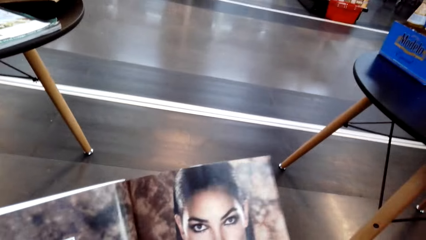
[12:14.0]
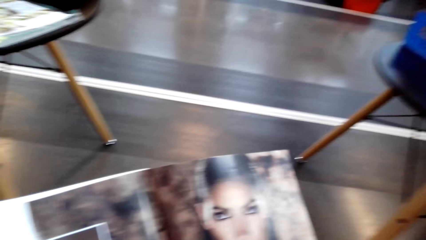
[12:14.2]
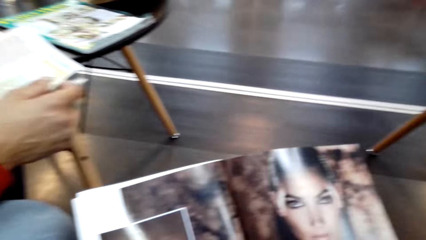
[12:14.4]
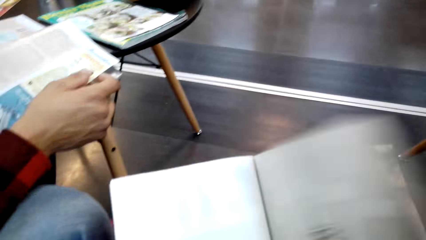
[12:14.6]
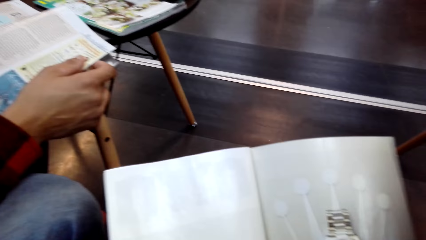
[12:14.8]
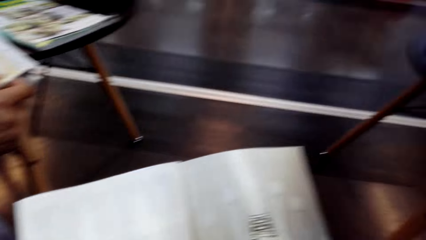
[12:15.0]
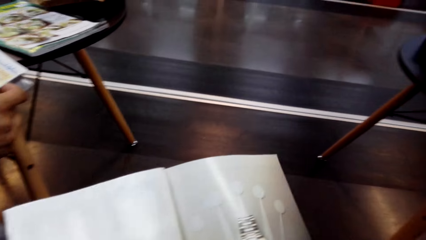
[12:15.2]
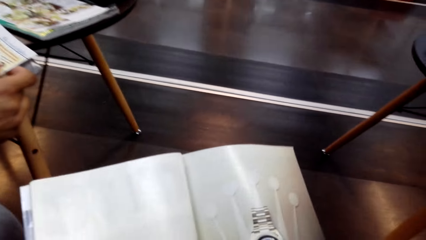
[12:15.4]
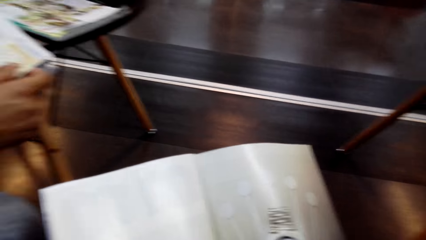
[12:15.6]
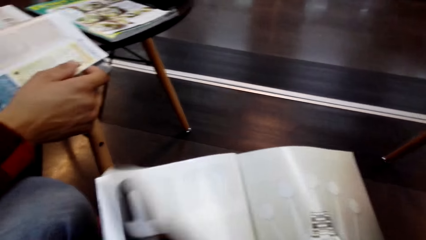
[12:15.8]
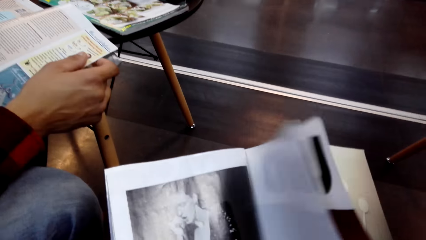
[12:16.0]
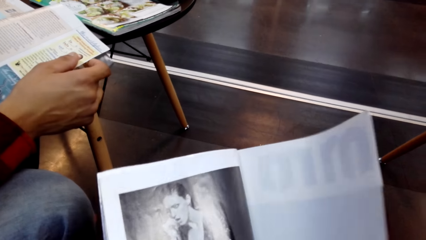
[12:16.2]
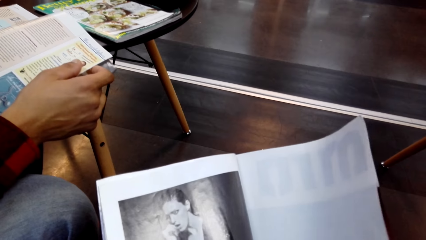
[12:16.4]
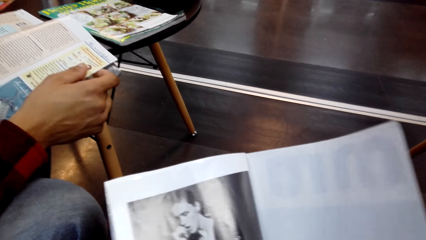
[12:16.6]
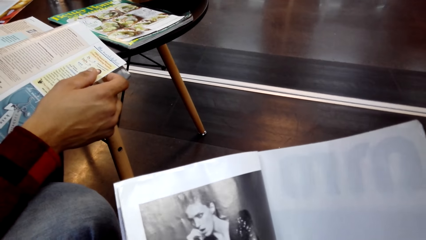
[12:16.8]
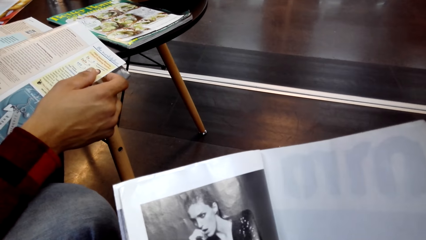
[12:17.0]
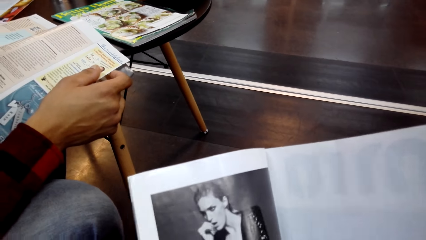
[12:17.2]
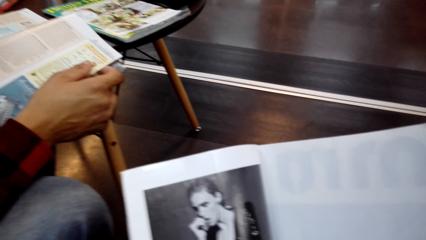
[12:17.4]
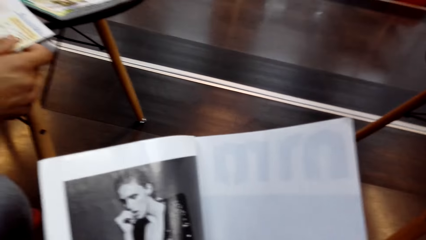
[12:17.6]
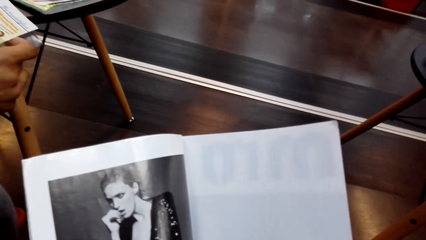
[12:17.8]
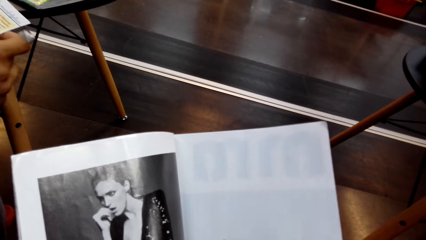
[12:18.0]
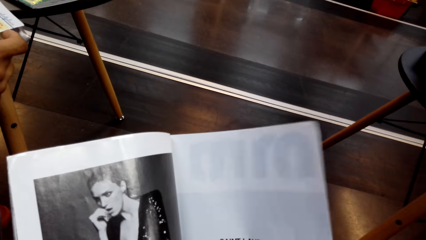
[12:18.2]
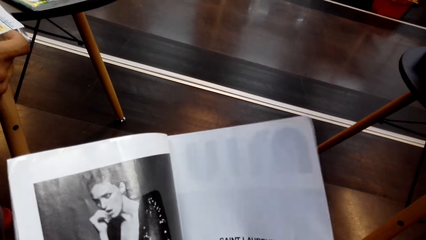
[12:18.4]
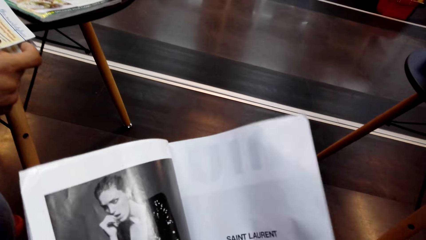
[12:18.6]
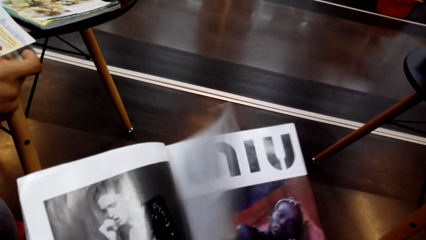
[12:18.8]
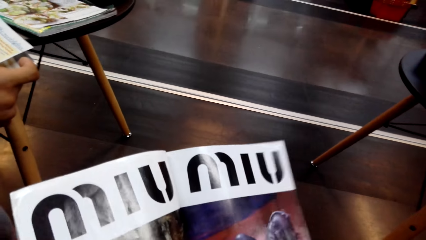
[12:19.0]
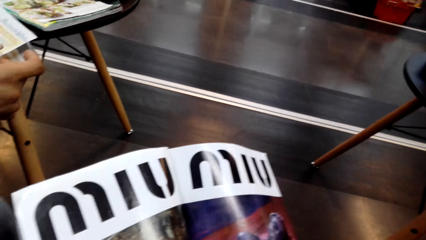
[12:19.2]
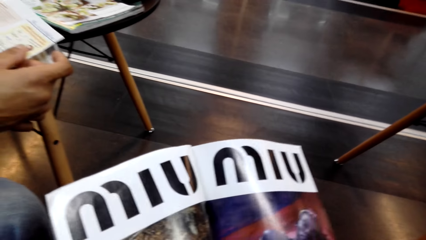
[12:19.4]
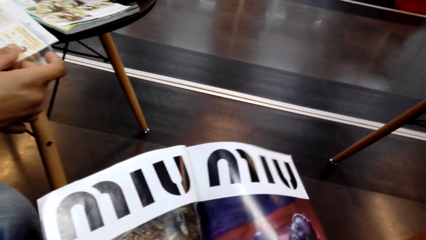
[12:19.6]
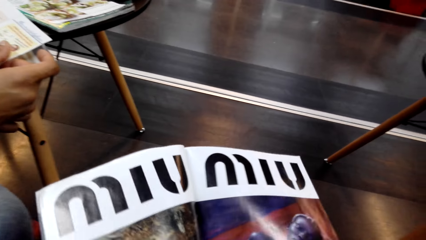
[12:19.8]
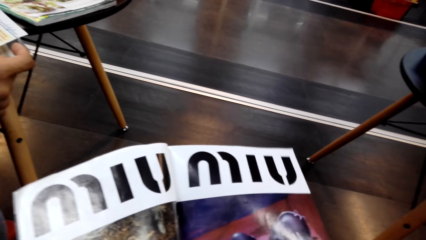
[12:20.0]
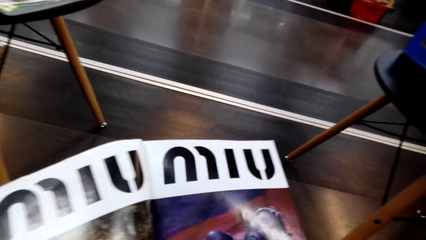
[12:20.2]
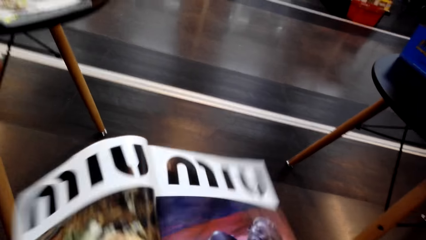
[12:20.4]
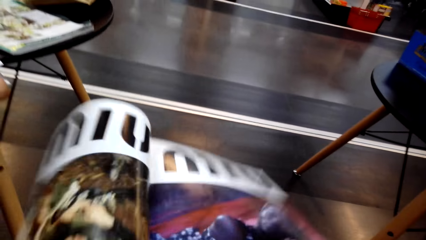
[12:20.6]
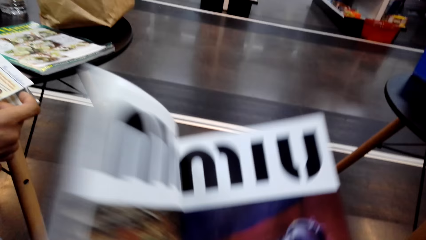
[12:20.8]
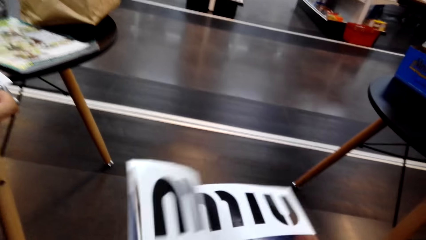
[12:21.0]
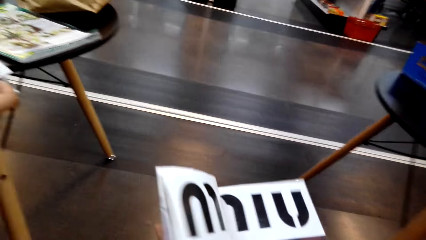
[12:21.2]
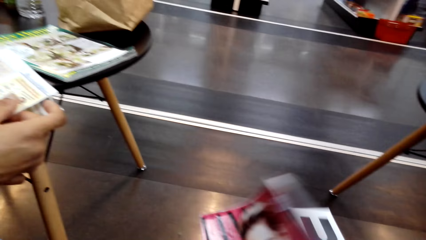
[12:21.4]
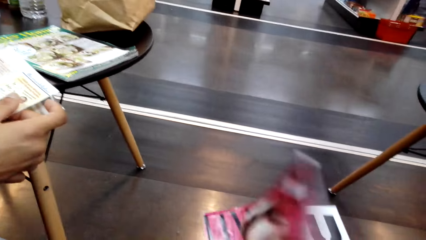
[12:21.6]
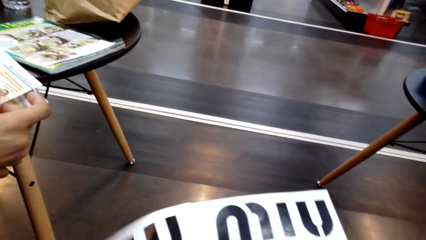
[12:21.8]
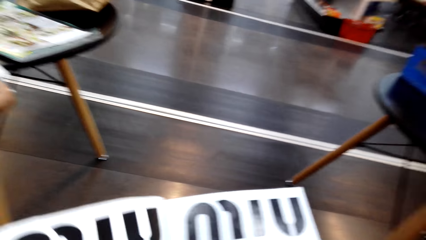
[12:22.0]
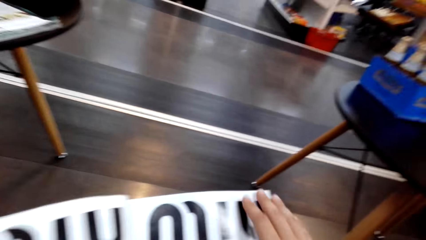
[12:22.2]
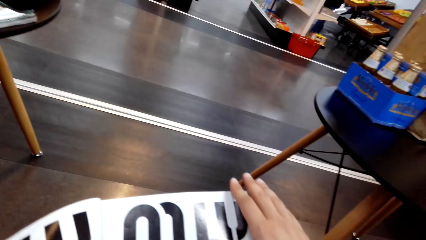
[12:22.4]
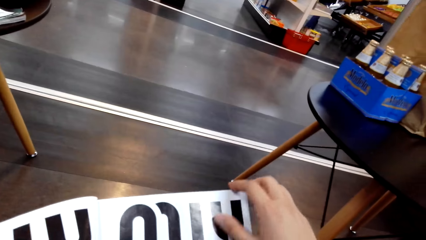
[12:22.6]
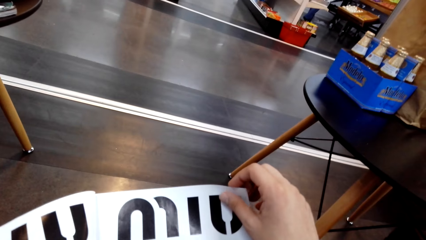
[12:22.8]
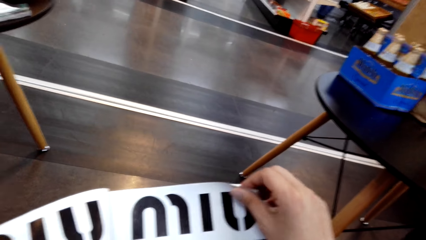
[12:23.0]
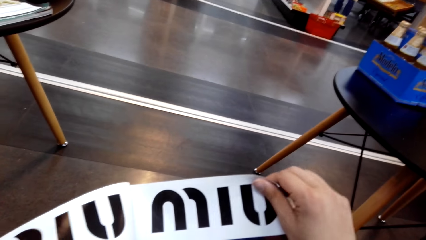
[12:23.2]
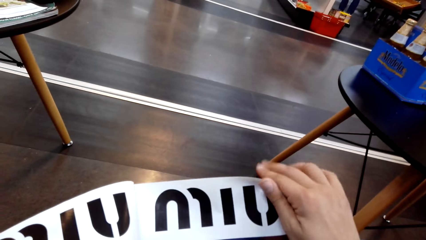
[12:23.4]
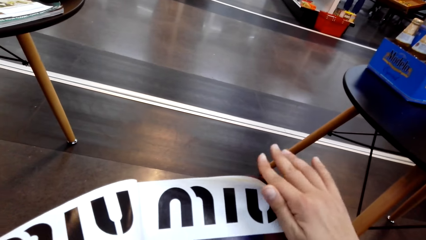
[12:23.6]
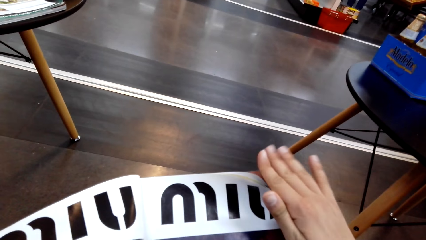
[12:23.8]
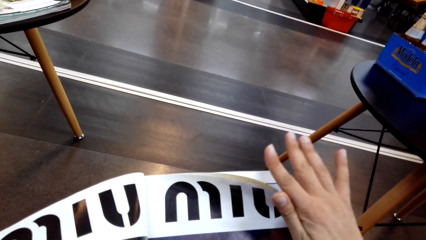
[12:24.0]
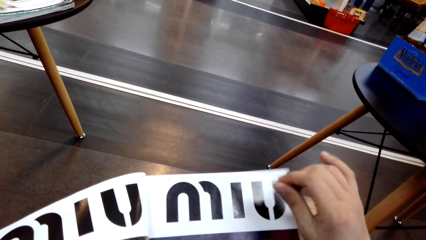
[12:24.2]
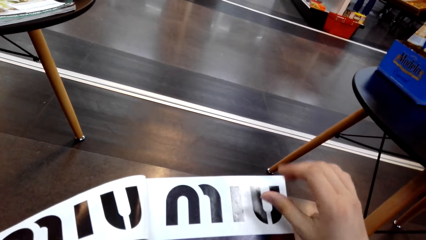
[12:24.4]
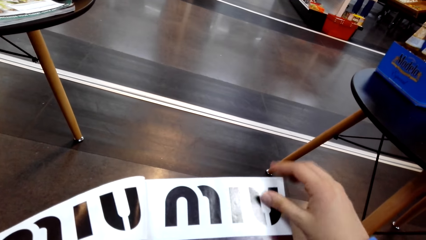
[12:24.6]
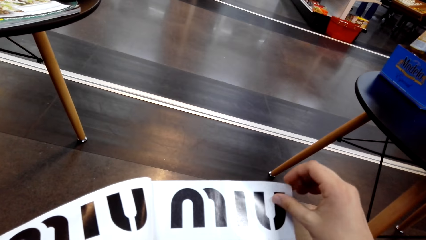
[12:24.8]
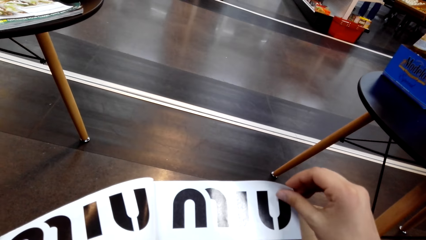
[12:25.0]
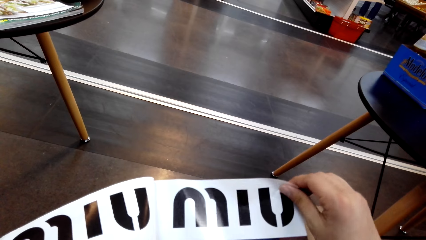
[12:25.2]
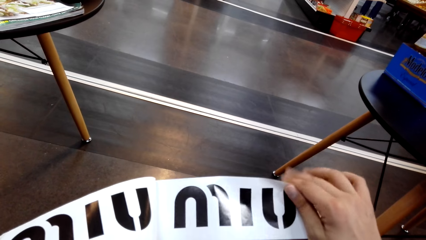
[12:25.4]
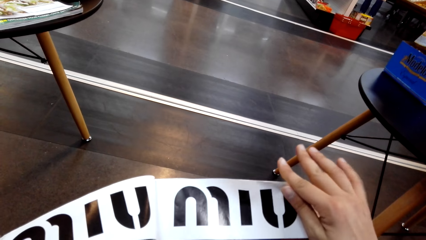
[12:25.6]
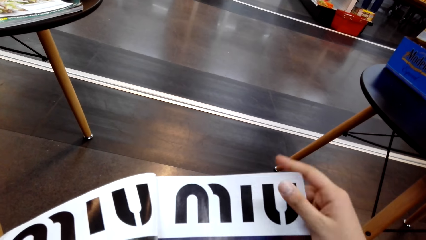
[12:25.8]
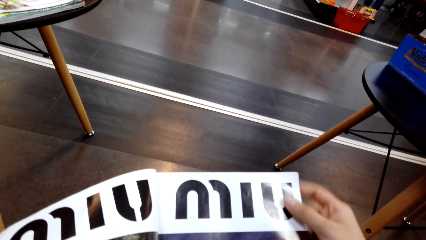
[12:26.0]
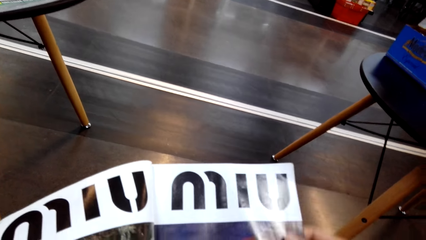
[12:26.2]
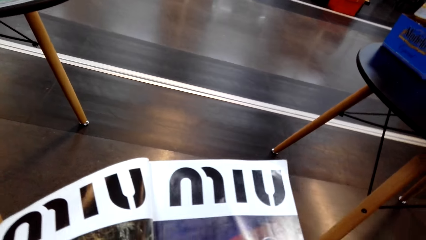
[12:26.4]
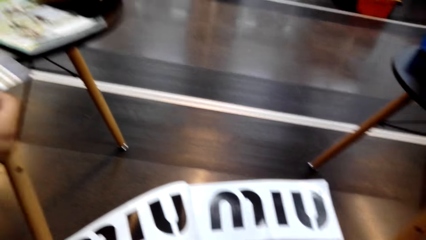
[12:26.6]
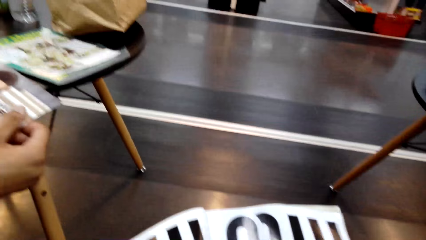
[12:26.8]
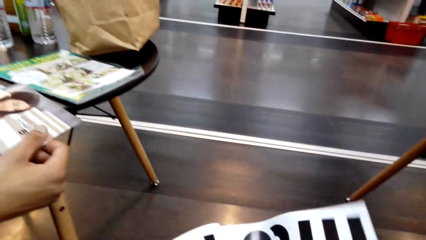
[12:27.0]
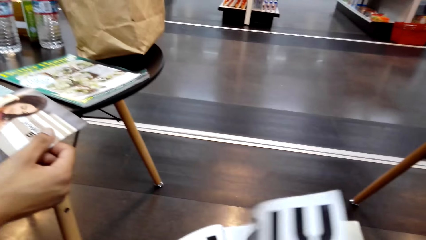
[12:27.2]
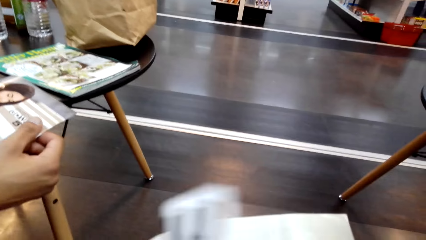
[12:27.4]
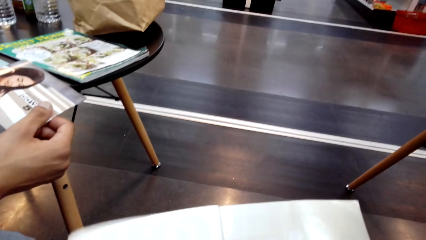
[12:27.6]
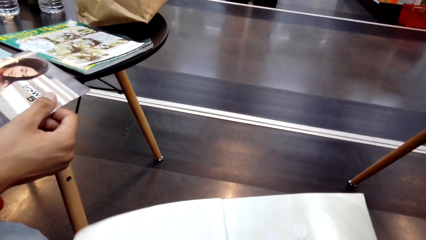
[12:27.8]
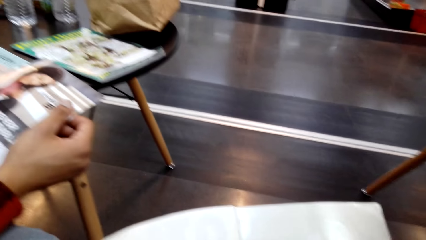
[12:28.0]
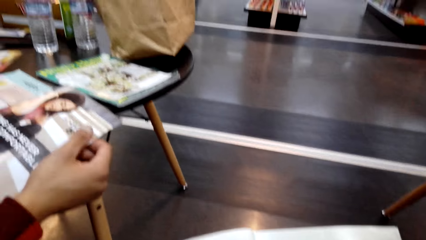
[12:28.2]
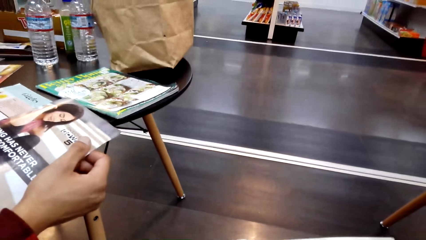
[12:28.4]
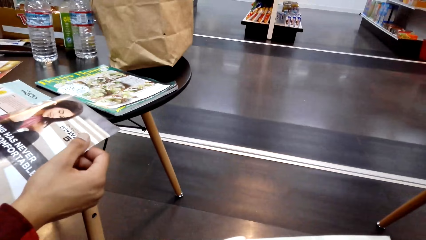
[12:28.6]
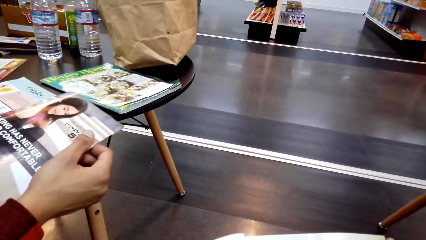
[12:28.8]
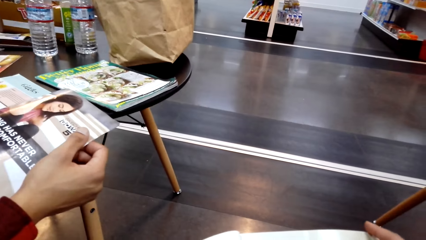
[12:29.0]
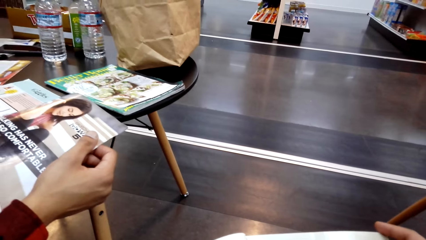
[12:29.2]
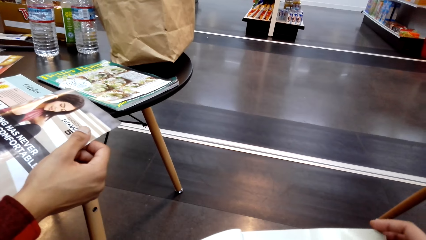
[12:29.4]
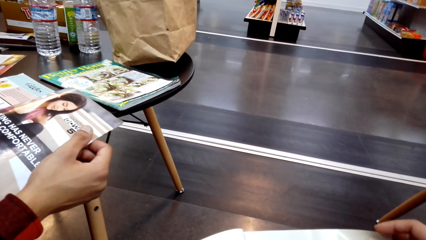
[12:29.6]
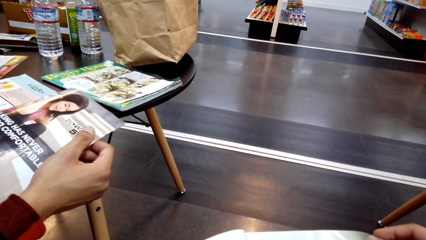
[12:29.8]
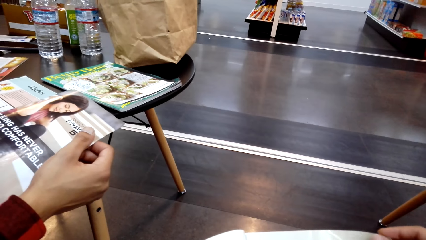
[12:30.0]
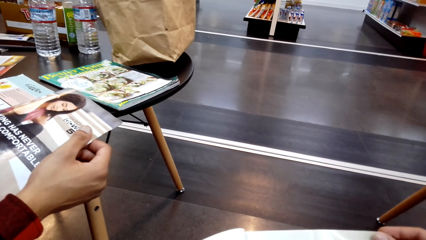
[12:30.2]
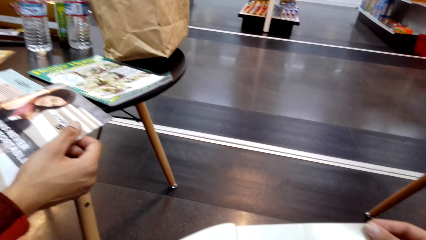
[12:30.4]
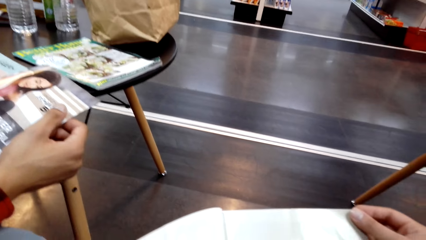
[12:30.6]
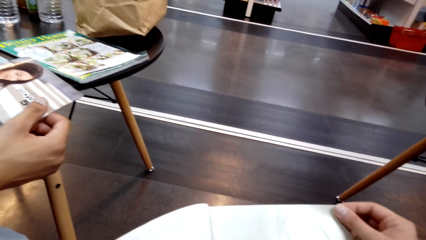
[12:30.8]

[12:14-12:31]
The camera wearer turns a page. They turn a page again. They open a page. They hold a corner of the page. They turn a page.
